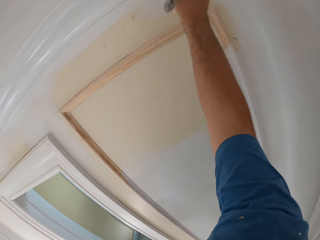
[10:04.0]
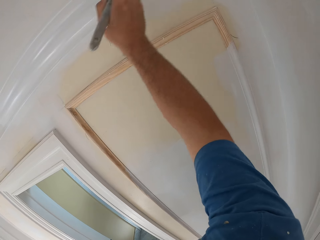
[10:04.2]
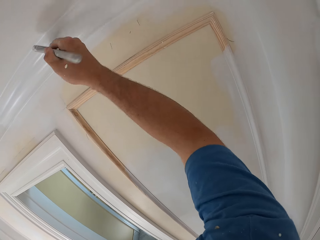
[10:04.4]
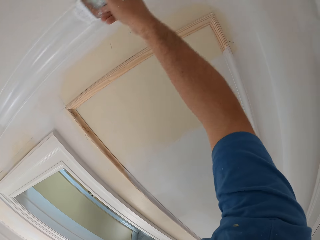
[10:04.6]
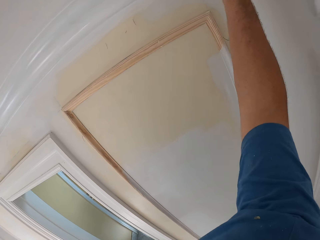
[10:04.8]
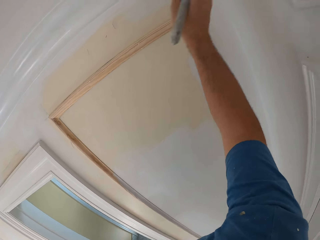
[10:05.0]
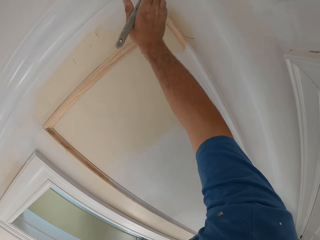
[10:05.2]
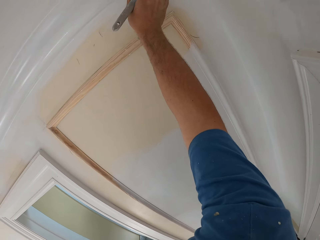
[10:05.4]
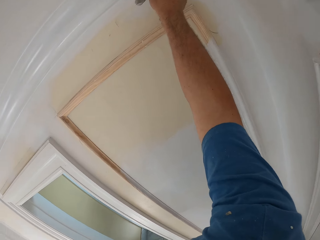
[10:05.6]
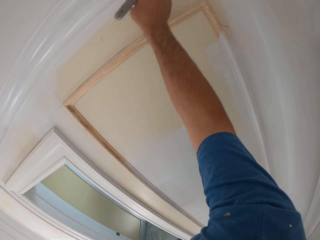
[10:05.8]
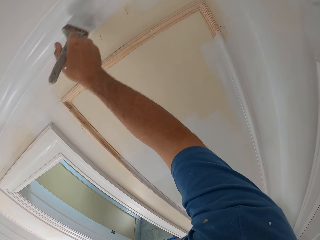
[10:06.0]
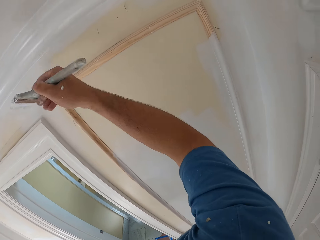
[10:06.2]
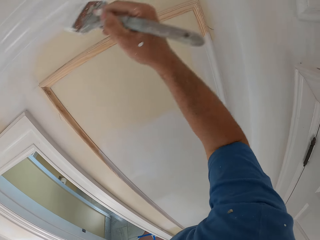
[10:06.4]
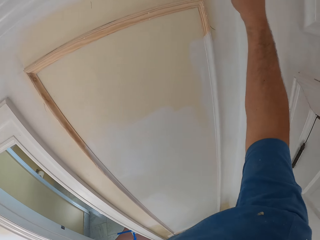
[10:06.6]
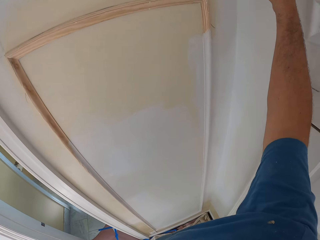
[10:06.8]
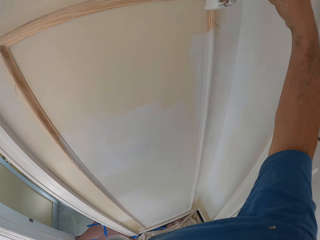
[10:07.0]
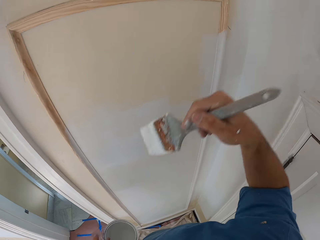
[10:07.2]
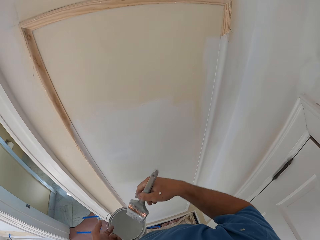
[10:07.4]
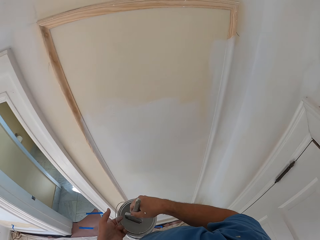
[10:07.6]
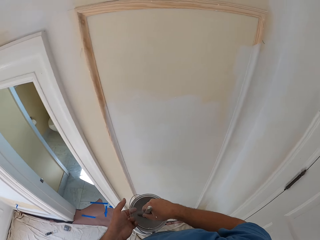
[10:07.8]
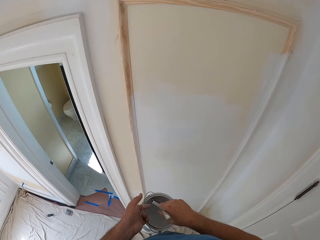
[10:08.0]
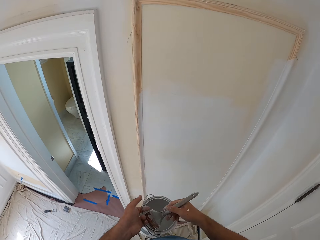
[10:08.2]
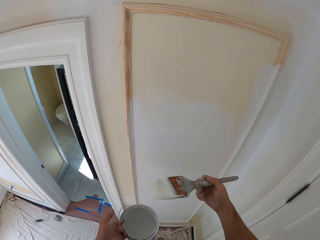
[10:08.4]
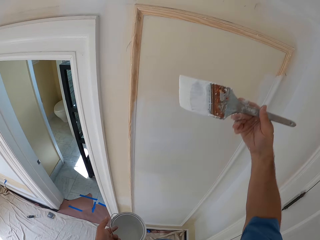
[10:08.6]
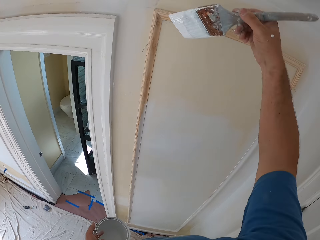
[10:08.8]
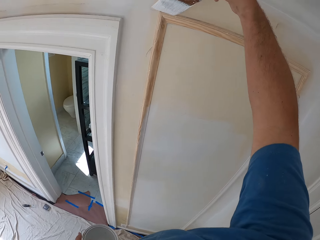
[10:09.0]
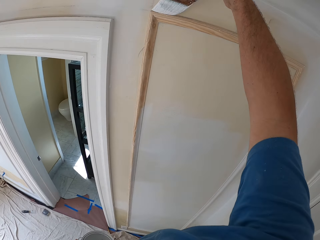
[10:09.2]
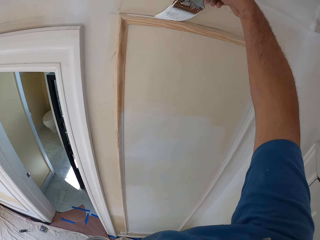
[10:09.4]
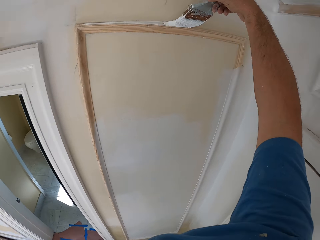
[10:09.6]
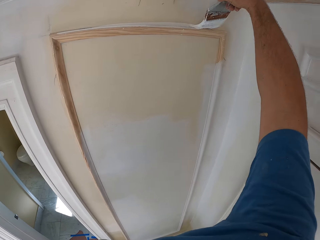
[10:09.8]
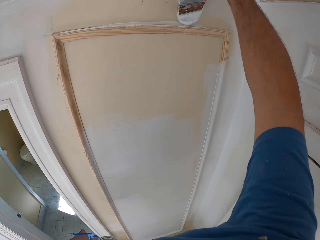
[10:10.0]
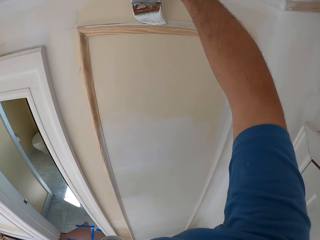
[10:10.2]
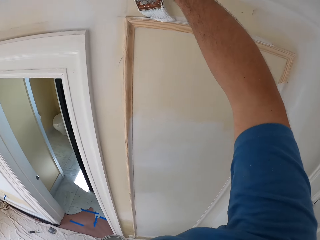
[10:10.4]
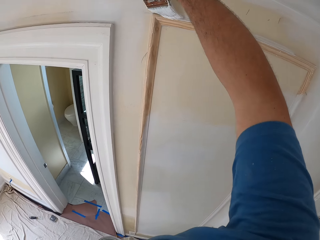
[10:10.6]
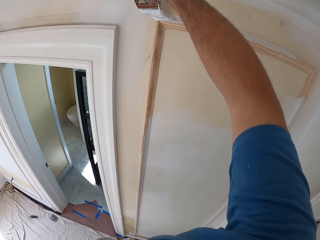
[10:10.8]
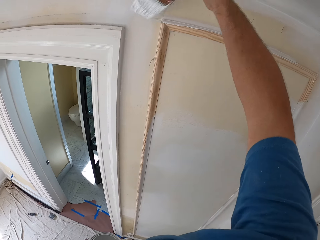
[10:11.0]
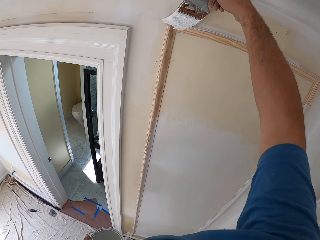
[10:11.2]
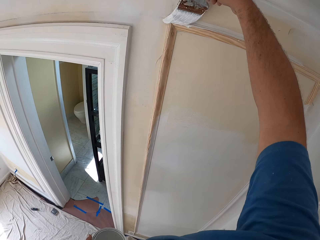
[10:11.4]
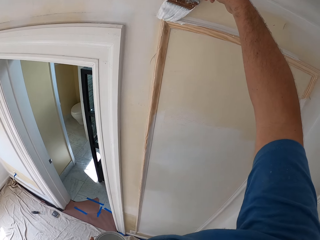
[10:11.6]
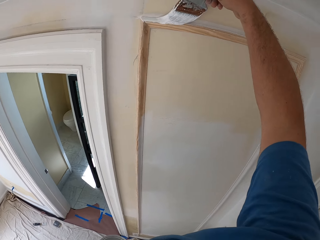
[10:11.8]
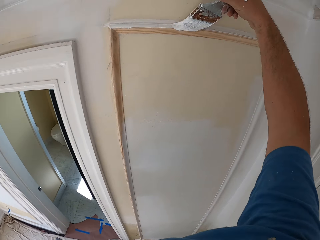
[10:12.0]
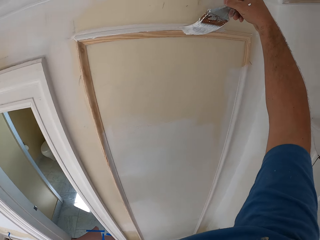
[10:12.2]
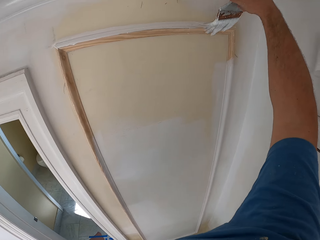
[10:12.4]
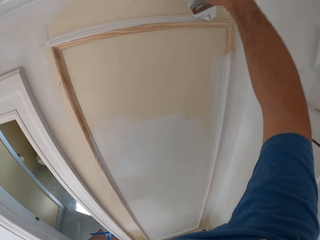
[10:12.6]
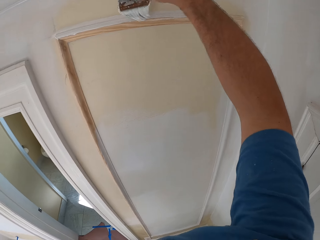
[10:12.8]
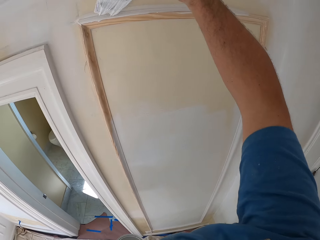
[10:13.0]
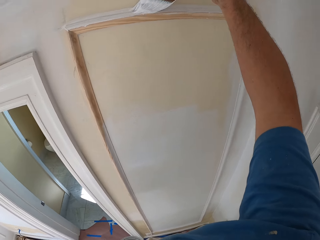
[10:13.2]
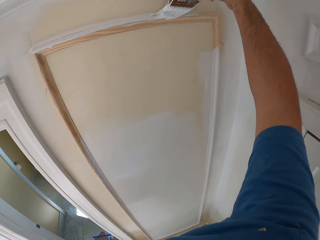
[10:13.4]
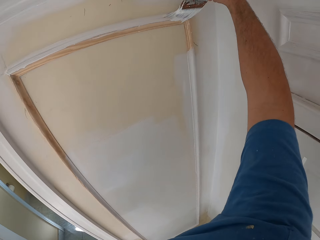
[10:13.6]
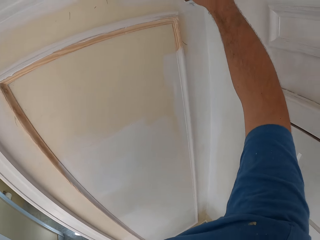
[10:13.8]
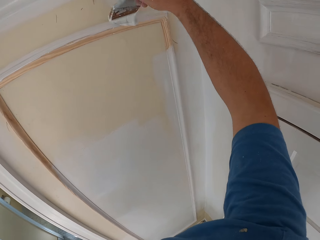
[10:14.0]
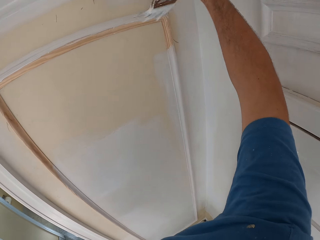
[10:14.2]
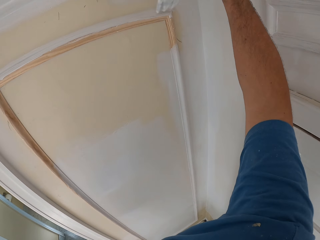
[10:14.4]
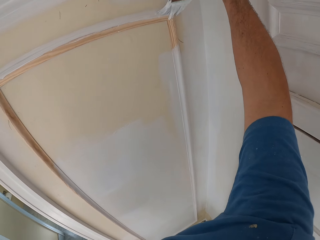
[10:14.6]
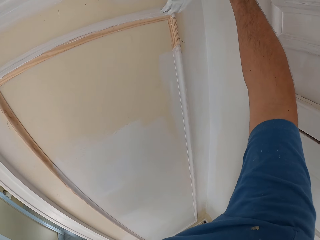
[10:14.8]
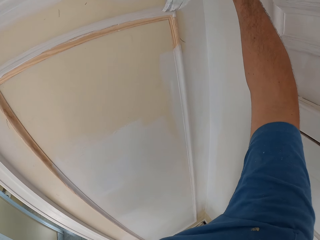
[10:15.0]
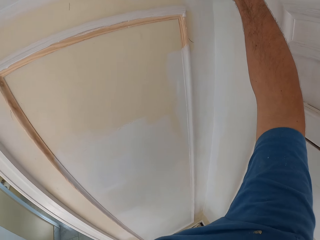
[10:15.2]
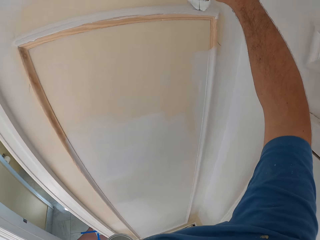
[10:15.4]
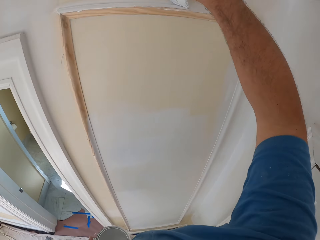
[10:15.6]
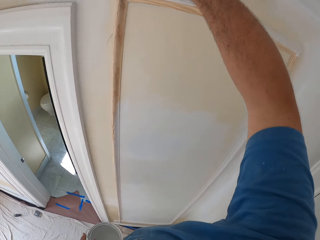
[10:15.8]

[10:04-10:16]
The camera wearer dips the paint brush into the paint can. He removes the brush from the paint. He paints the room wall or frame with the paint brush in his right hand.

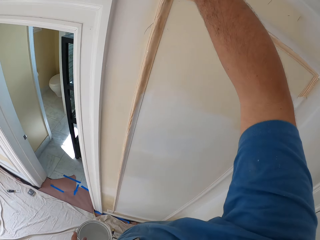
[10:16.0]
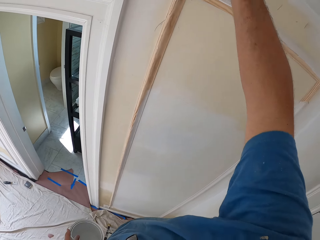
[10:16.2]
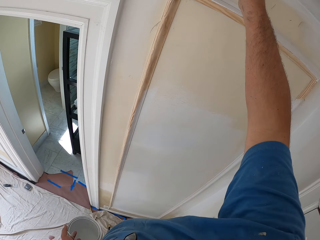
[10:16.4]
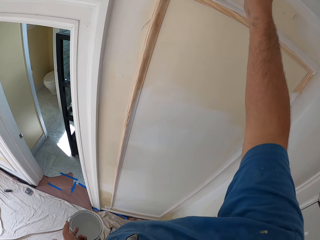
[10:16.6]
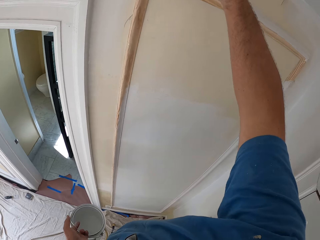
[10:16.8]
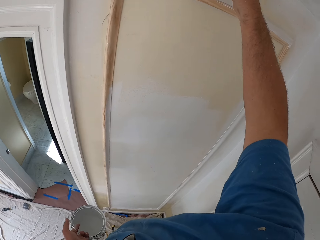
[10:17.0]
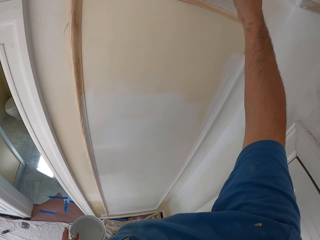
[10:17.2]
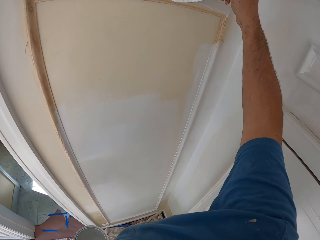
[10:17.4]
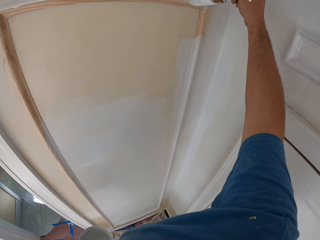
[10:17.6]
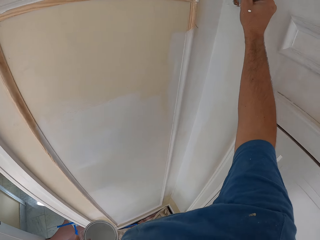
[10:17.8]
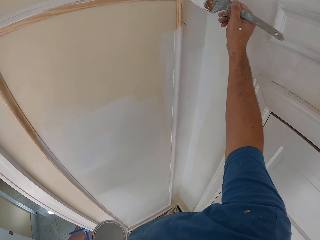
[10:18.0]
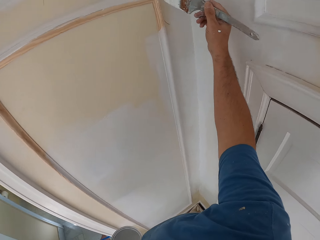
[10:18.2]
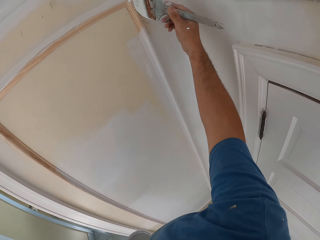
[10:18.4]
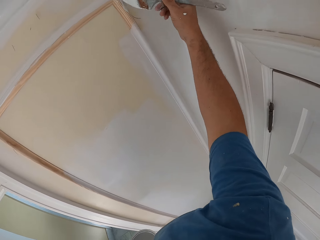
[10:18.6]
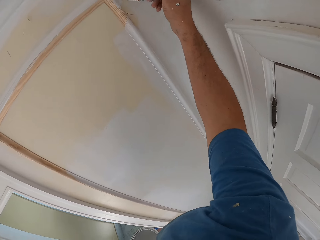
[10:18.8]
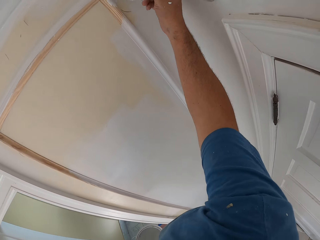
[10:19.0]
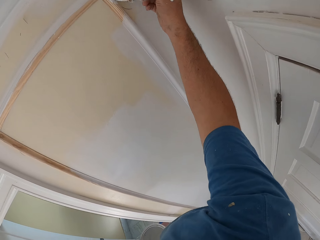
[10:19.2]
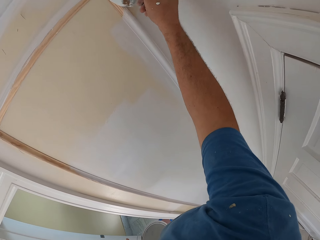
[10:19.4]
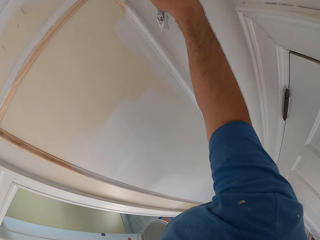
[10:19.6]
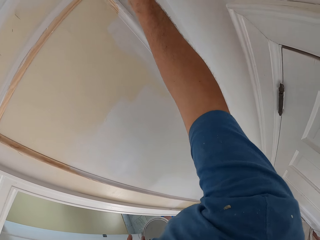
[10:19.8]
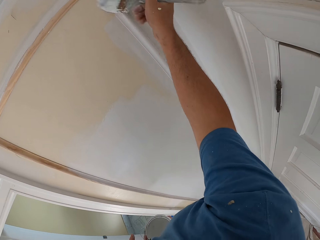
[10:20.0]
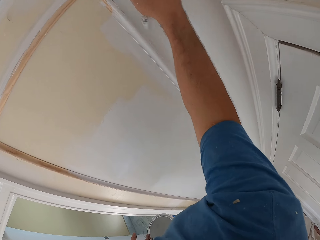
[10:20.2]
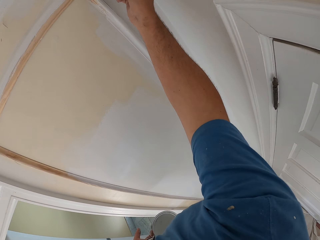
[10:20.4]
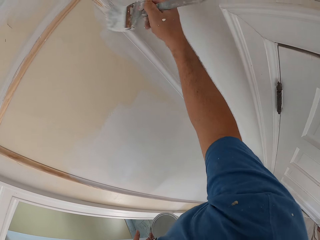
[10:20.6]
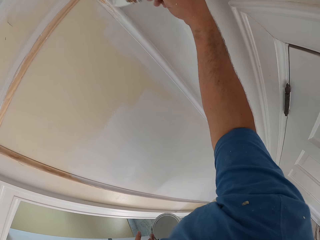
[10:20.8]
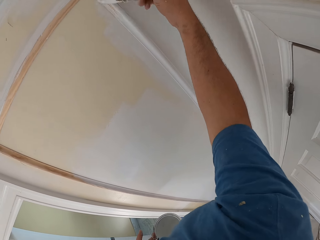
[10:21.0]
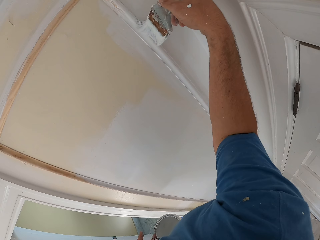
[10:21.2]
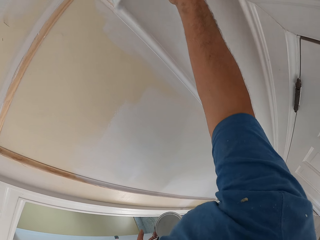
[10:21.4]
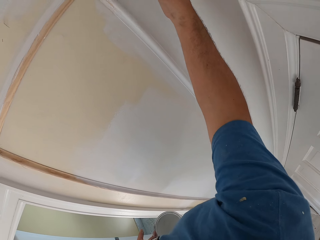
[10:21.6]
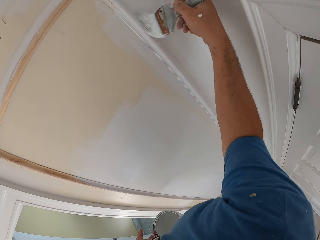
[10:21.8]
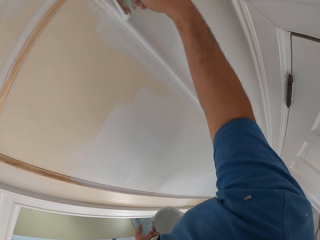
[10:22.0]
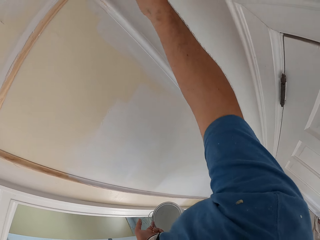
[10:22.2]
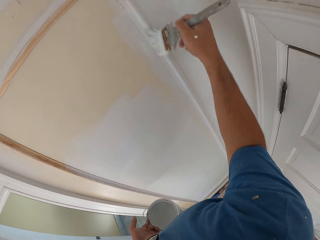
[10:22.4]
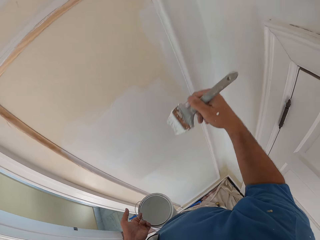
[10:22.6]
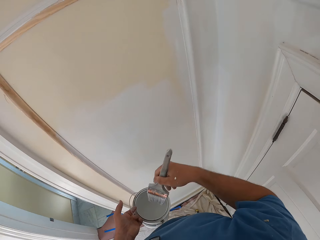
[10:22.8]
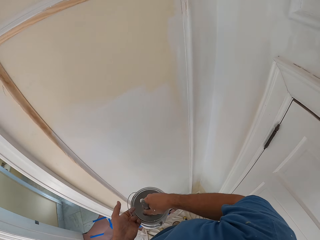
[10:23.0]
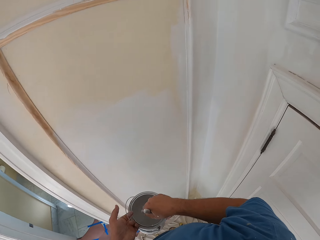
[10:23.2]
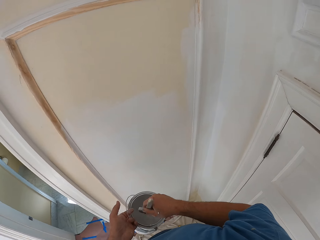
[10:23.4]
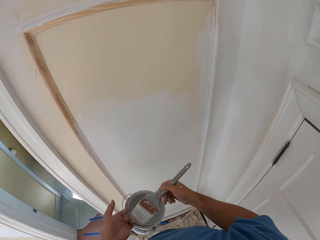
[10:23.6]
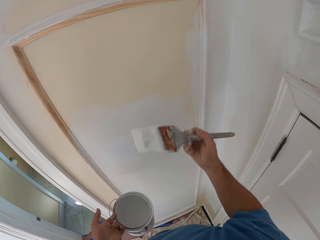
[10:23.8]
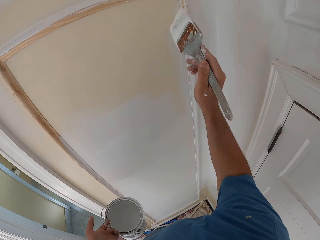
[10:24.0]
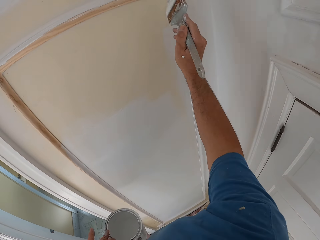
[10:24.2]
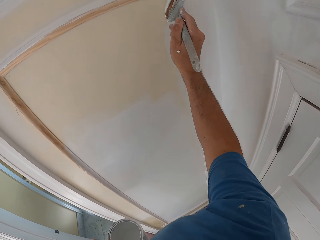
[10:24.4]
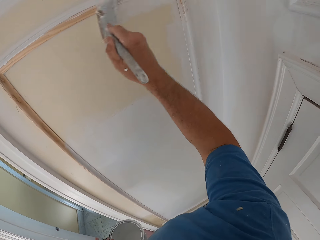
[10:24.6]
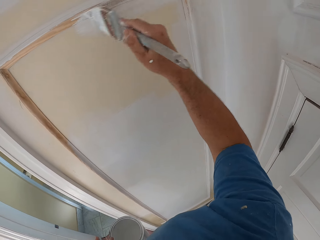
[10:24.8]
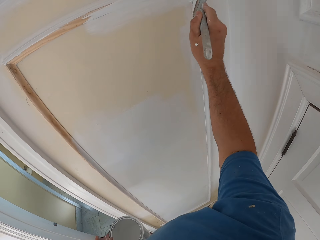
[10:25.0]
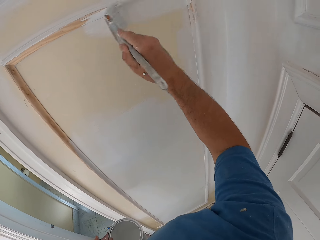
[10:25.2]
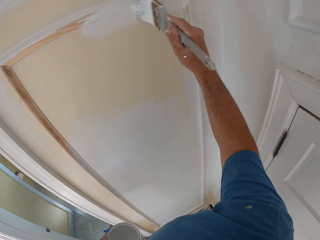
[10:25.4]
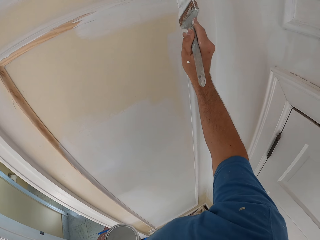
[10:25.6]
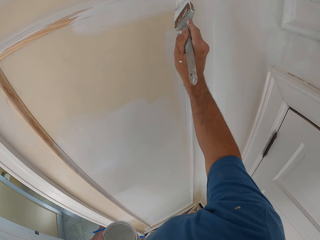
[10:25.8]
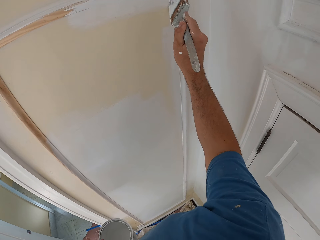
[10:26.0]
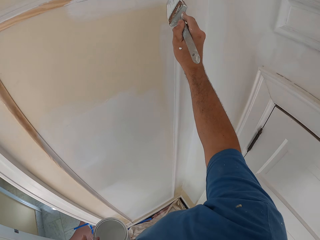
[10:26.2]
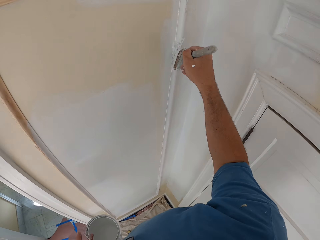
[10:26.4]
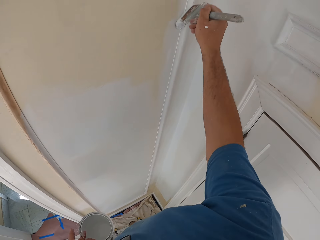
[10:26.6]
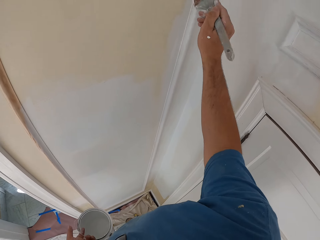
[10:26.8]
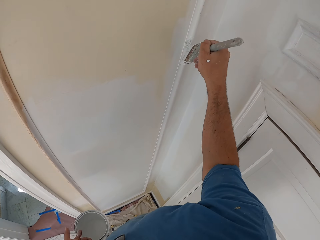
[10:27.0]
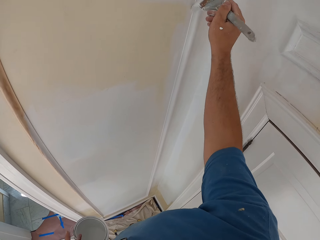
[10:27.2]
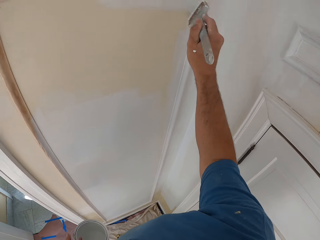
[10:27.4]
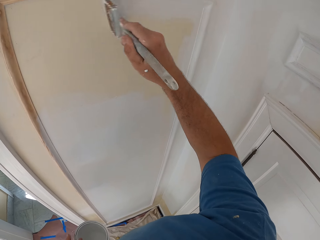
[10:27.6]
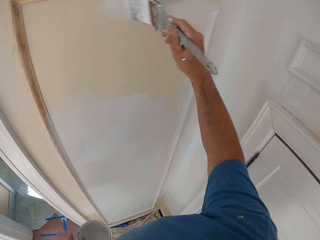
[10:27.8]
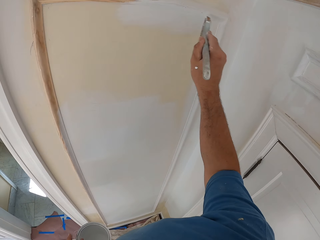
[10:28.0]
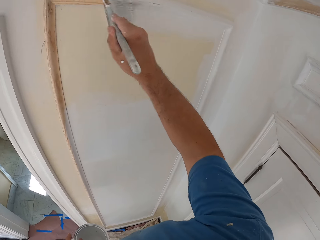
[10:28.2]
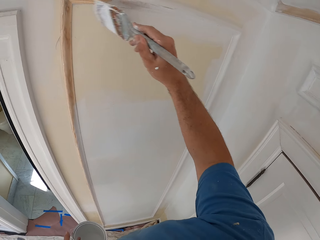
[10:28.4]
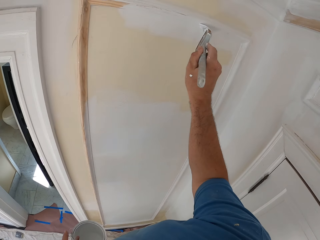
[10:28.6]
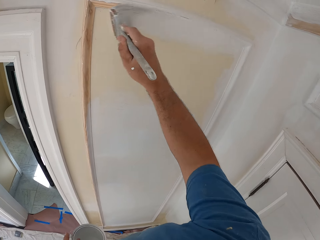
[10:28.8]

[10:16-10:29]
The camera wearer dips the paint brush into the paint can. He removes the brush from the paint. He paints the room wall or door with the paint brush in his right hand.
